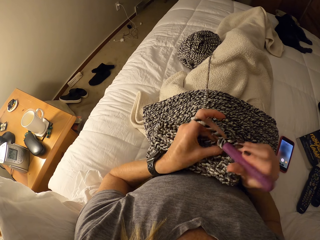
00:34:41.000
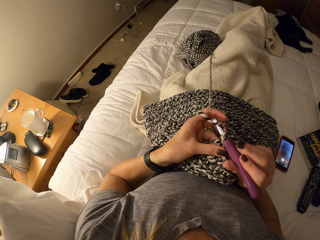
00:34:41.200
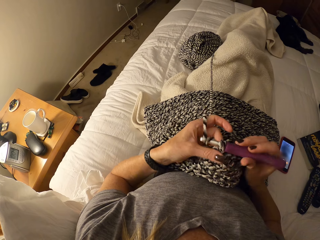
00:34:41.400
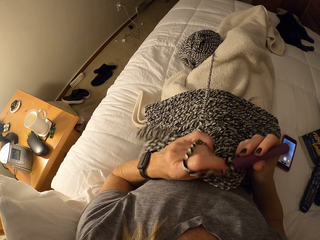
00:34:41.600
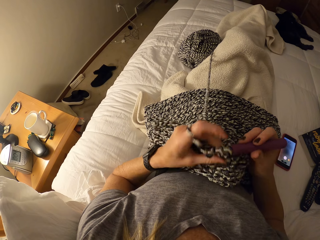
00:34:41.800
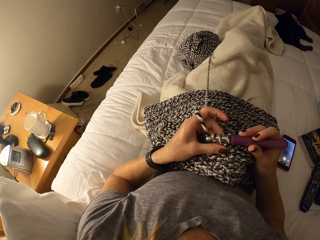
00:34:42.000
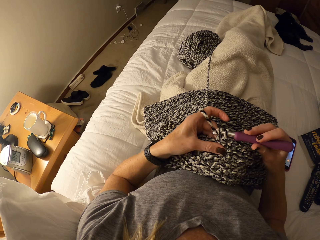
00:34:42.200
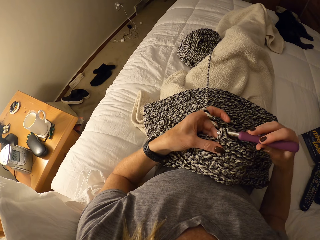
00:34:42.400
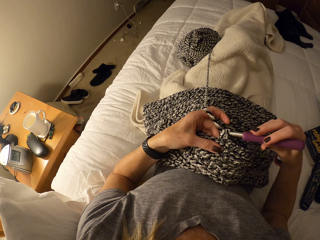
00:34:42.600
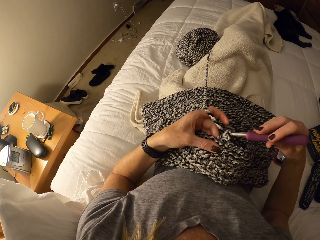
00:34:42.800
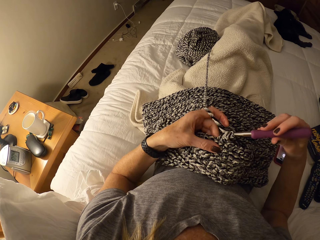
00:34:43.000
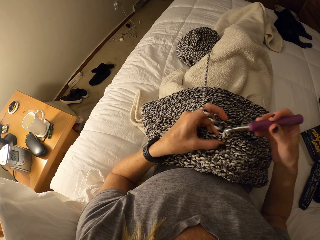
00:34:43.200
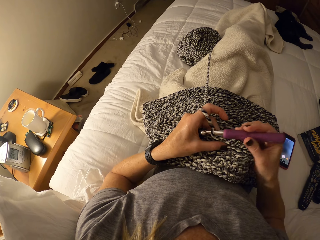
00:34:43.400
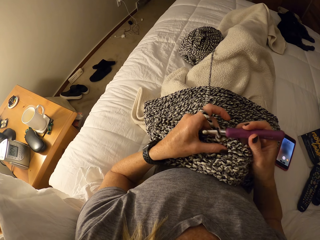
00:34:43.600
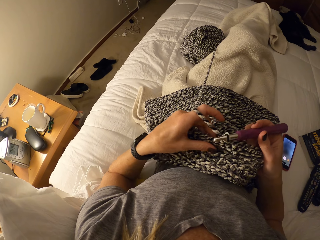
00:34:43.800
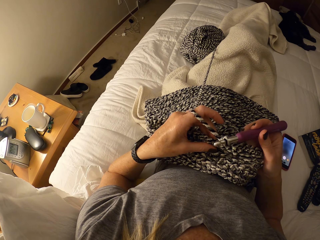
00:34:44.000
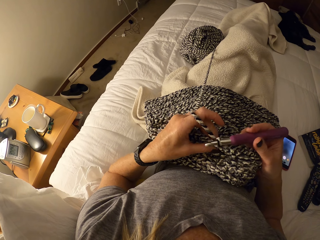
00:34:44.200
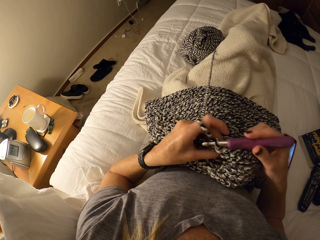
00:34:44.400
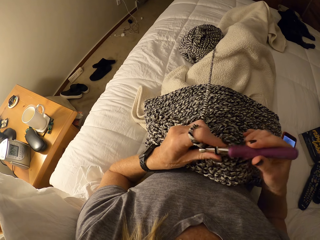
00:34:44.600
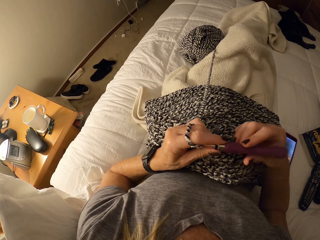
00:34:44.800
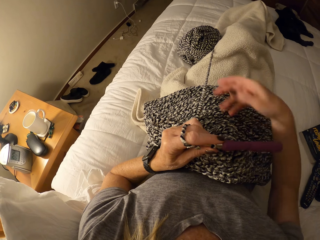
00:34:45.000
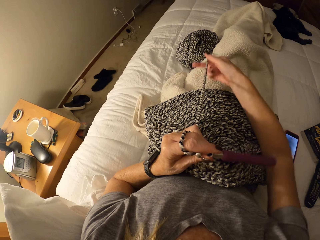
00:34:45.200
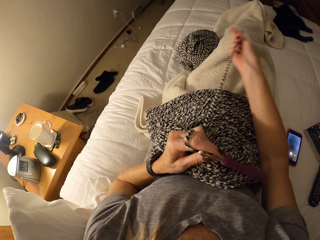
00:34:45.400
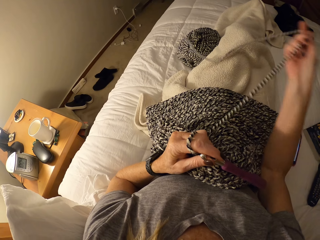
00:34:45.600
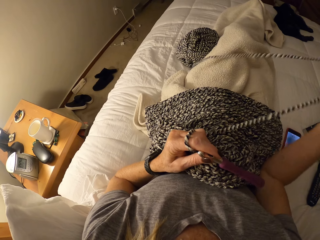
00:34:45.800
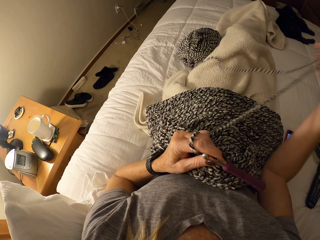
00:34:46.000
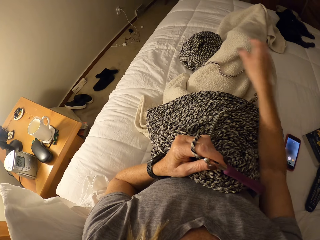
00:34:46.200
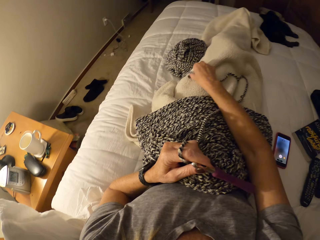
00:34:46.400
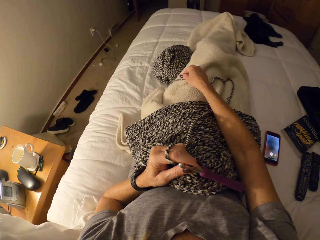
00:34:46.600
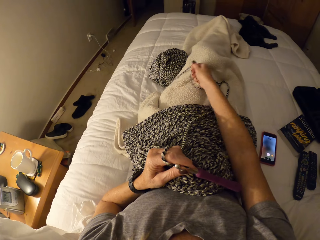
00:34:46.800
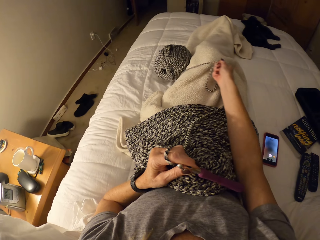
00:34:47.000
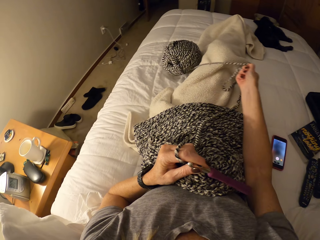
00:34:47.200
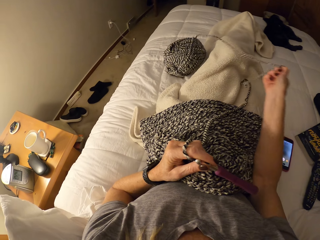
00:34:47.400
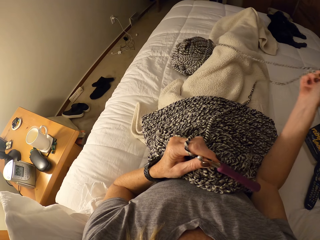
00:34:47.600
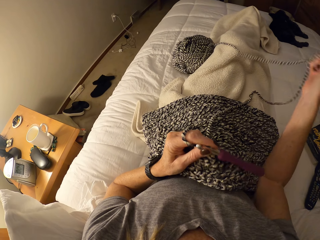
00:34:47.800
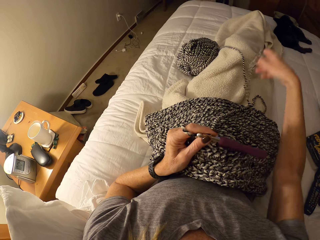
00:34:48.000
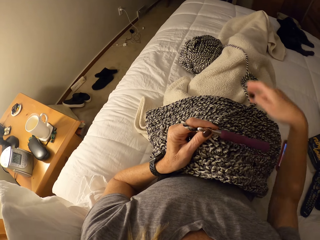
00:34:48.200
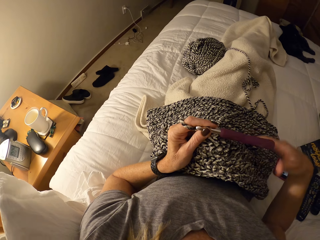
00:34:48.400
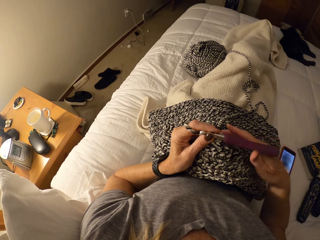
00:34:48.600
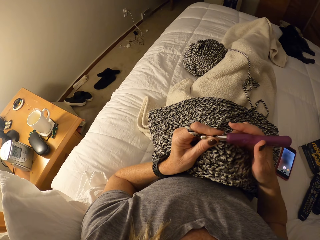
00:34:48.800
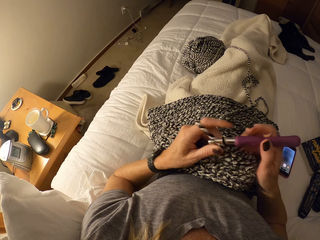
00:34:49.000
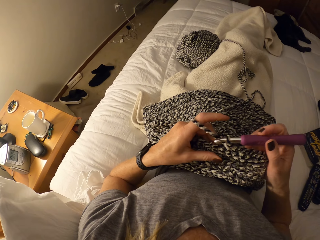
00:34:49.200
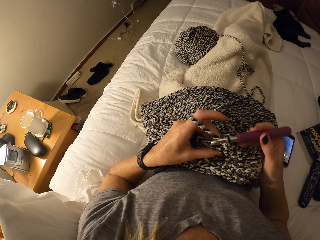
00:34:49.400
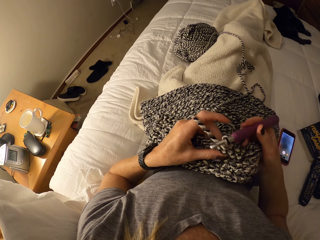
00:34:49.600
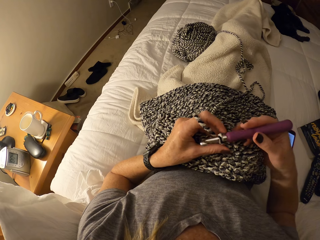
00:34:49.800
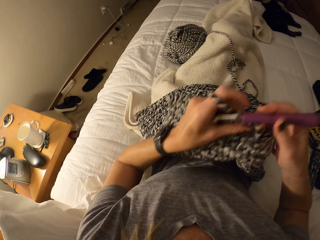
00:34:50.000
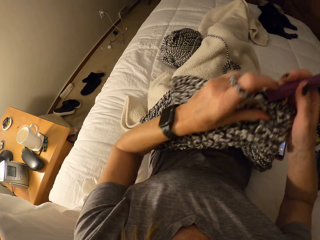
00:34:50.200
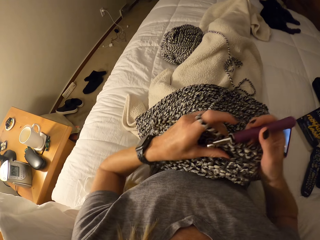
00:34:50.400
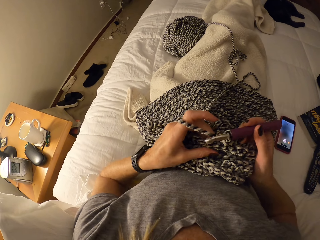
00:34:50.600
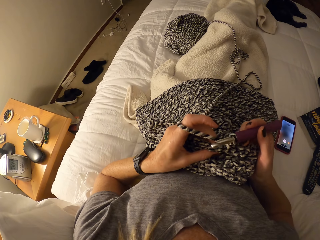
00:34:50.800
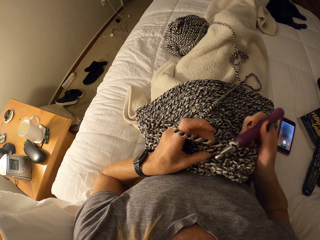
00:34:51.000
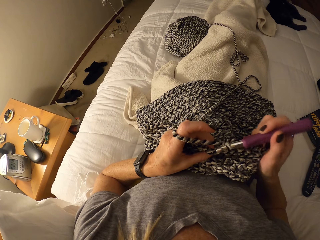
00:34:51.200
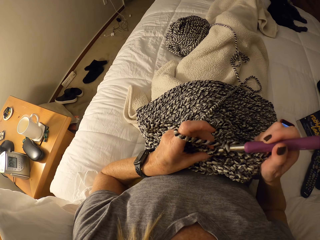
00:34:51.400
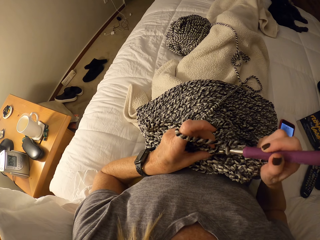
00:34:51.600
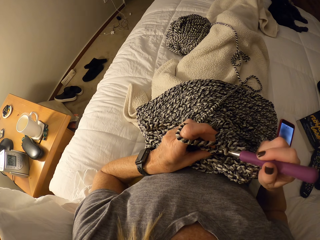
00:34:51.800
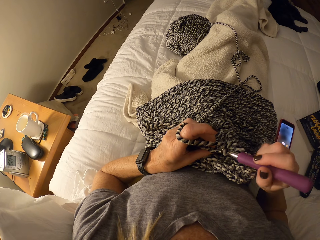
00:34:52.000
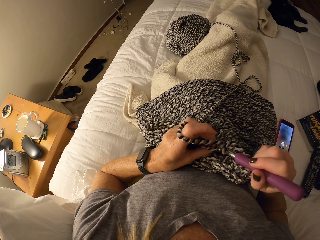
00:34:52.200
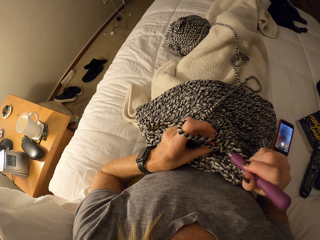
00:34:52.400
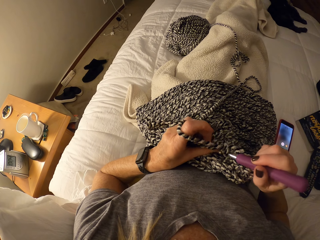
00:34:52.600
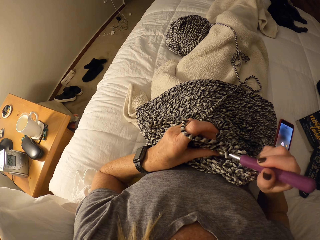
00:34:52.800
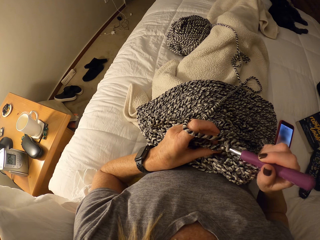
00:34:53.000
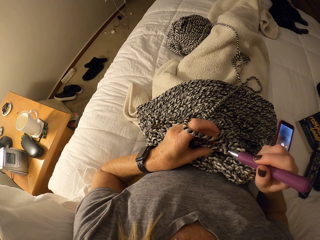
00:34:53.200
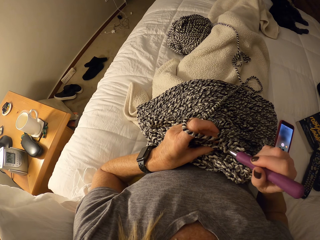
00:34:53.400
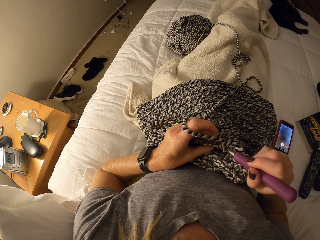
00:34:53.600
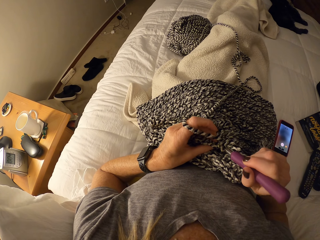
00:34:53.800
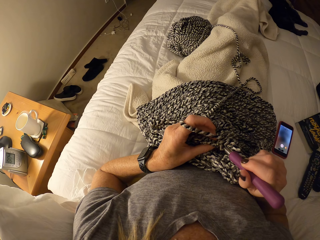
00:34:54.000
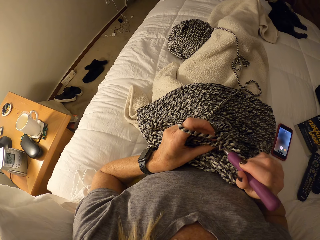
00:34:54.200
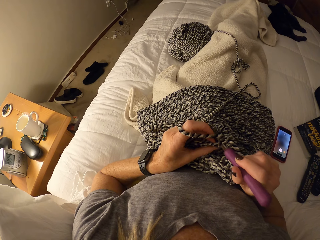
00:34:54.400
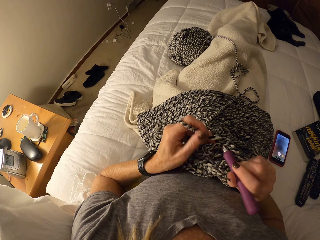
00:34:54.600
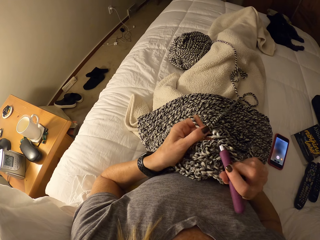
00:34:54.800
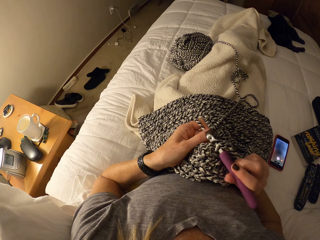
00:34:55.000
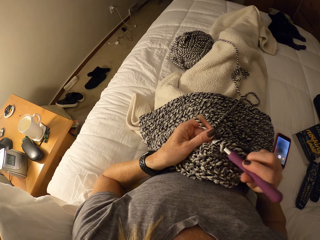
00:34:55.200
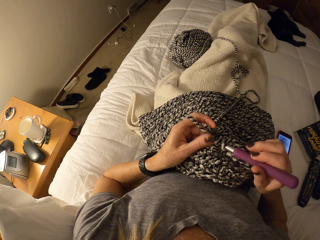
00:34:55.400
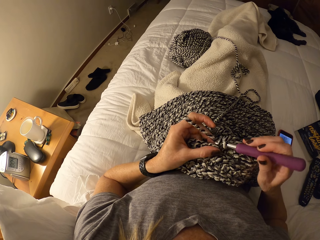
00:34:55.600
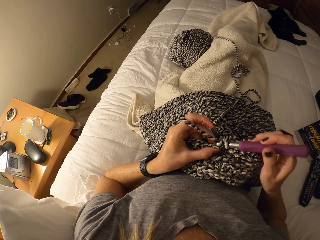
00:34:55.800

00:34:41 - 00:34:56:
The camera wearer drags the yarn strands. They unroll the fabric thread. They crochet the yarn with a crochet needle.

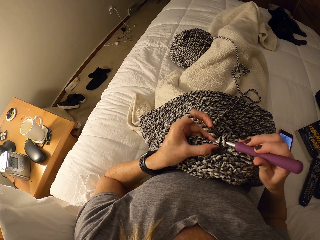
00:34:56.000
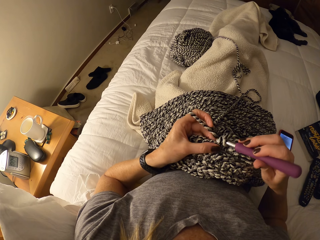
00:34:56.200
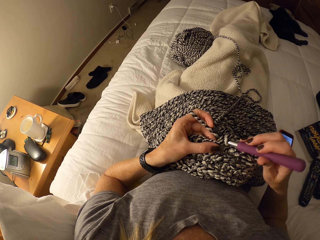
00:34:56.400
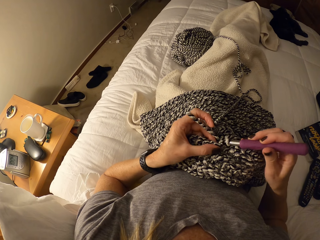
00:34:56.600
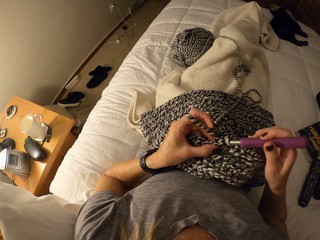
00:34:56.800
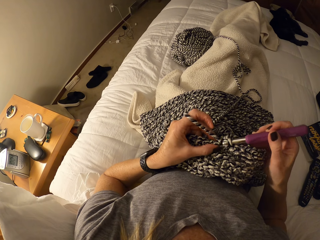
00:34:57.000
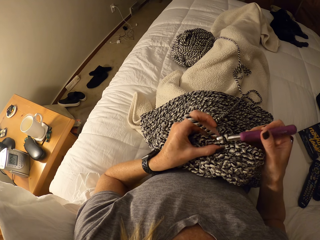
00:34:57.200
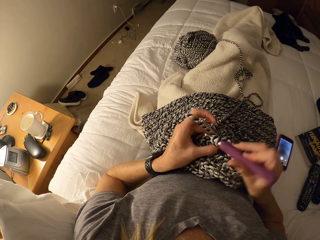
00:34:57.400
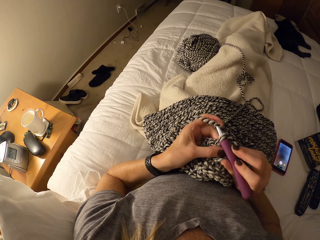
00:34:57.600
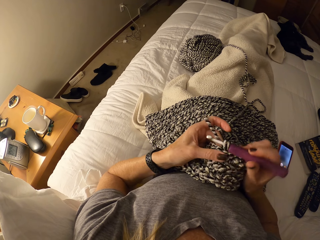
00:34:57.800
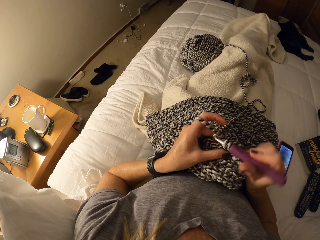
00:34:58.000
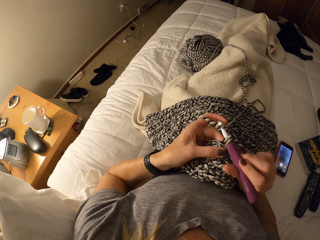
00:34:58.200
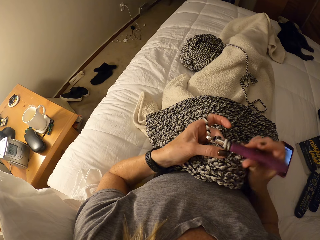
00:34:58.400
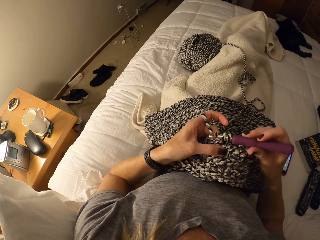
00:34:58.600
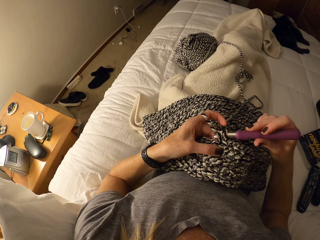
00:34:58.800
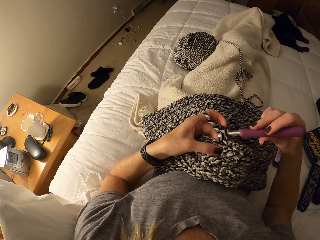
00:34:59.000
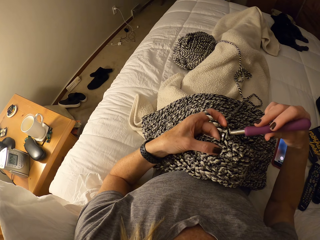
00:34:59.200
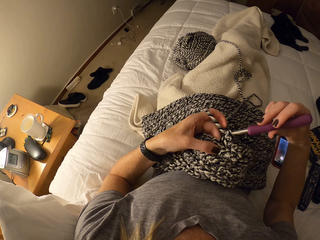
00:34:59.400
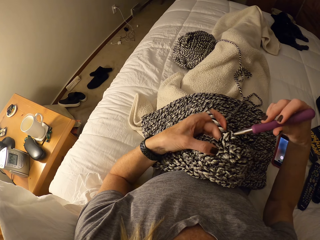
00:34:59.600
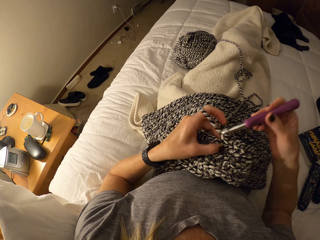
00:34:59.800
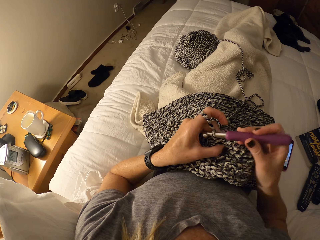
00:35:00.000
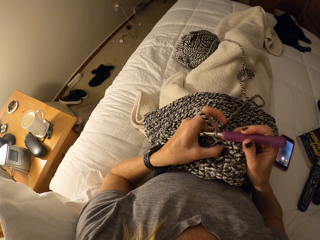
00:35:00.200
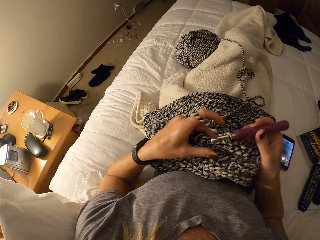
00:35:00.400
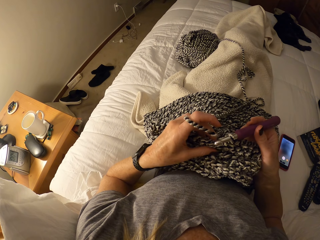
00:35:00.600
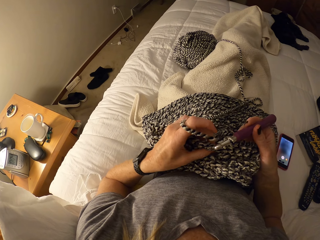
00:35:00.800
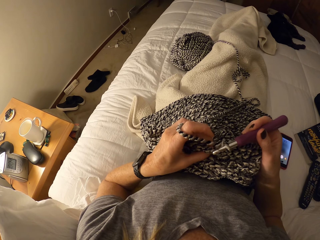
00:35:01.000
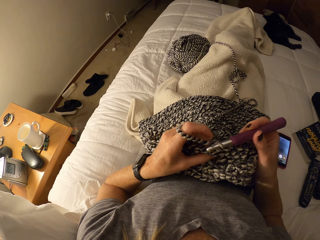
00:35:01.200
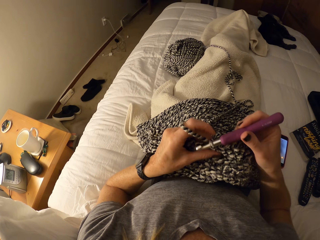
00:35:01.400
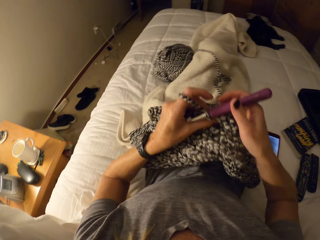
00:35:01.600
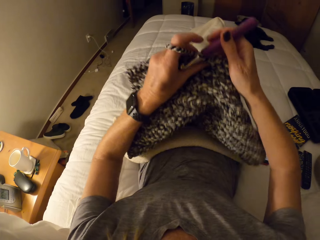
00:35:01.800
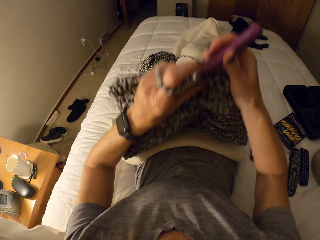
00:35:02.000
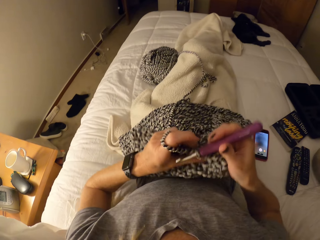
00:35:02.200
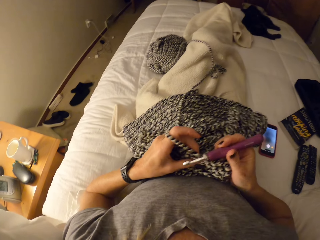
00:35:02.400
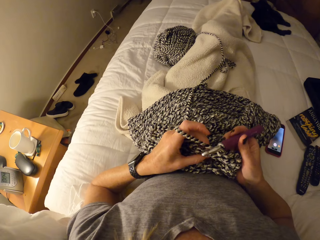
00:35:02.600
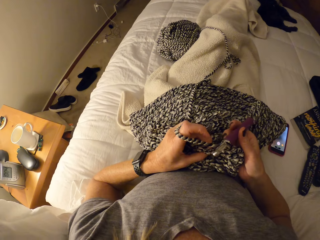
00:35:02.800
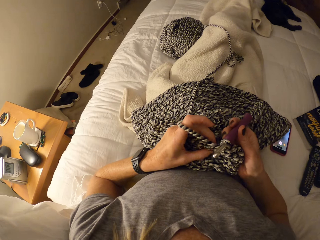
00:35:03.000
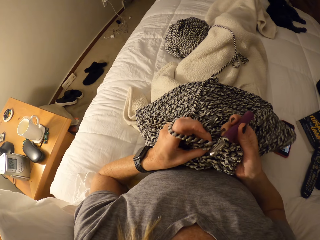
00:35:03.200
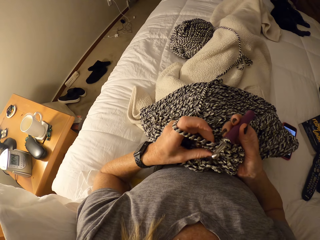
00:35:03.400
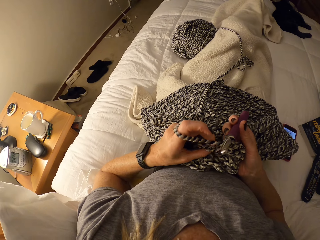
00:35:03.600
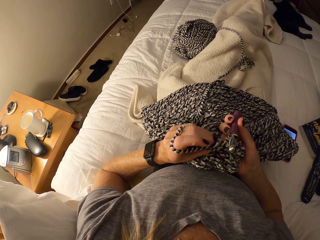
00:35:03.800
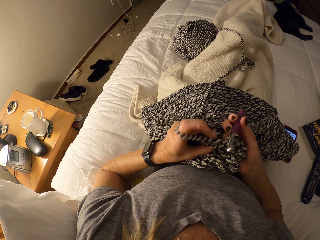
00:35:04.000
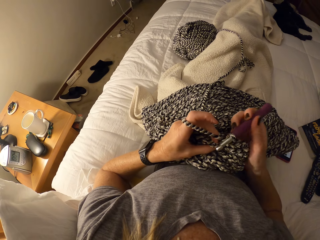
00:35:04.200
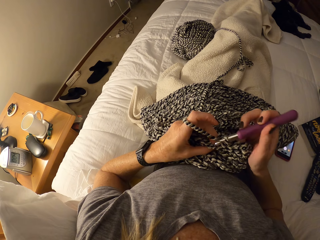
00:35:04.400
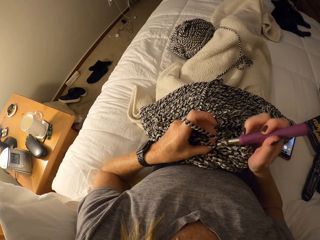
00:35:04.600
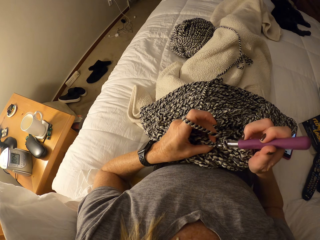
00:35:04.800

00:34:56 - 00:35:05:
The camera wearer lifts up the fabric a little bit and puts down the fabric.
